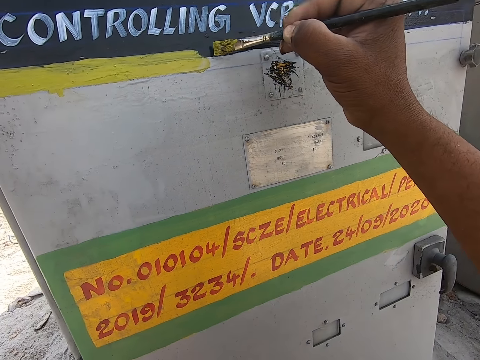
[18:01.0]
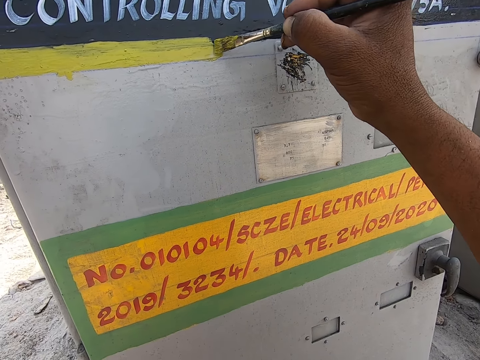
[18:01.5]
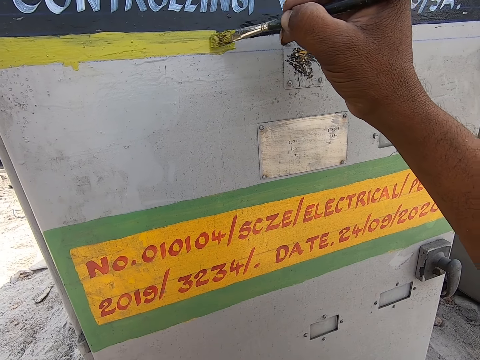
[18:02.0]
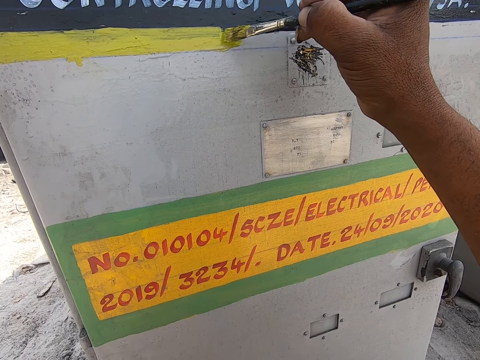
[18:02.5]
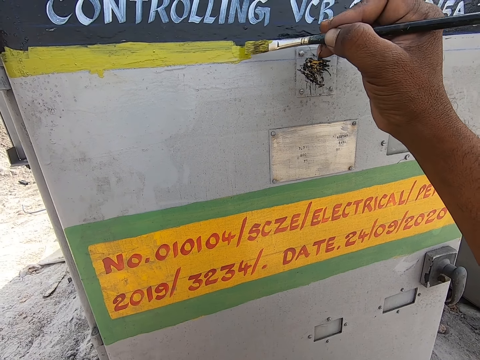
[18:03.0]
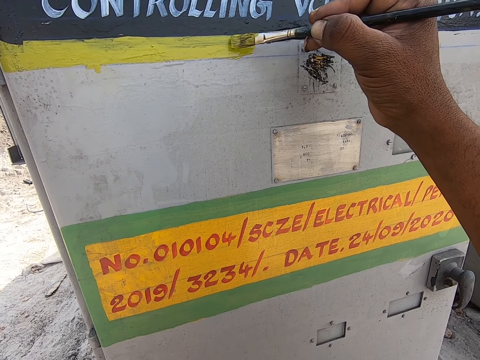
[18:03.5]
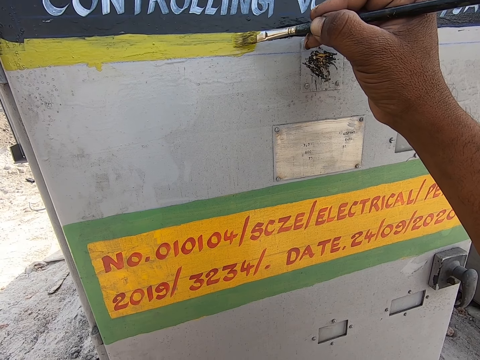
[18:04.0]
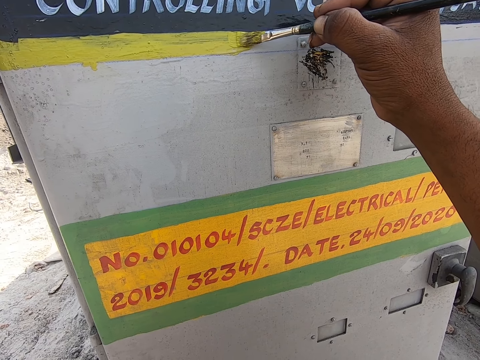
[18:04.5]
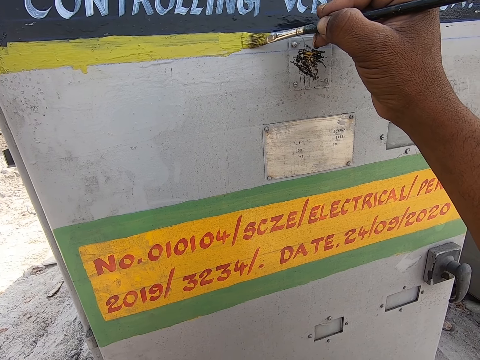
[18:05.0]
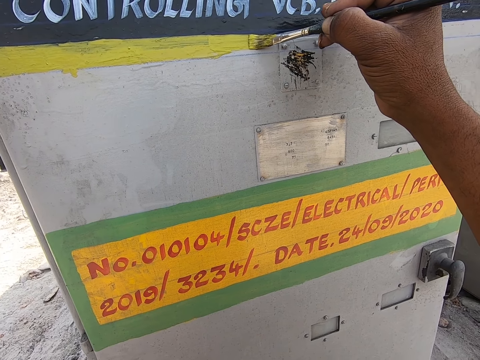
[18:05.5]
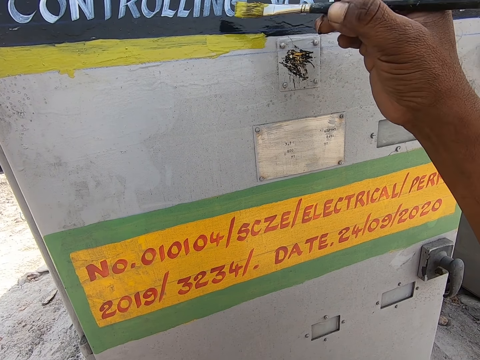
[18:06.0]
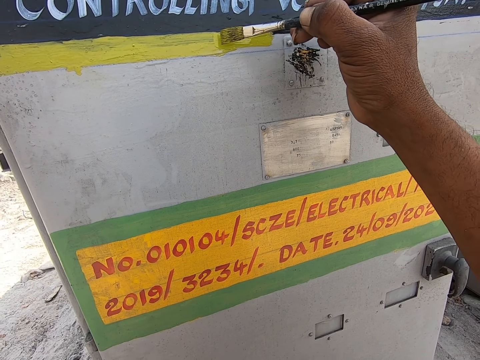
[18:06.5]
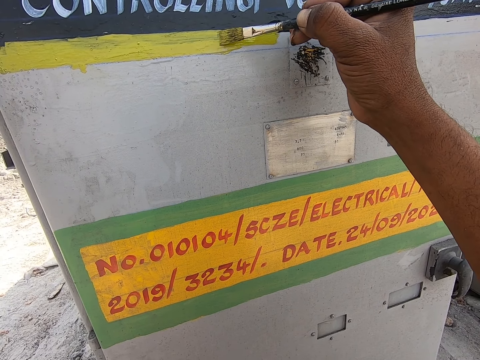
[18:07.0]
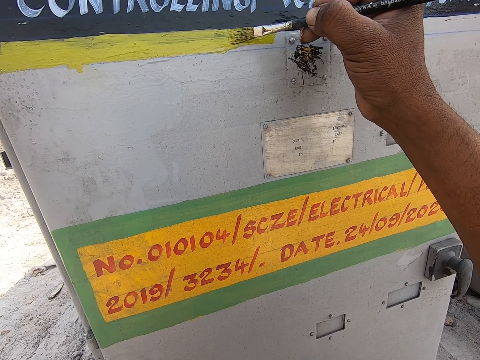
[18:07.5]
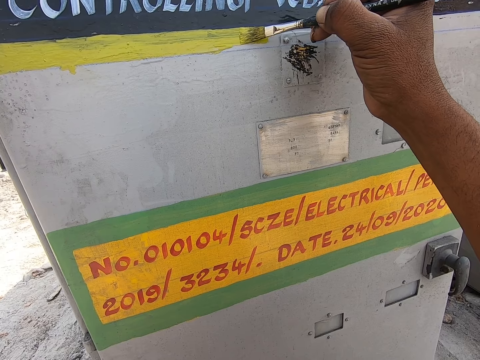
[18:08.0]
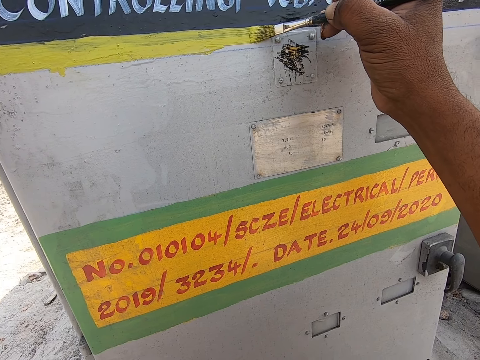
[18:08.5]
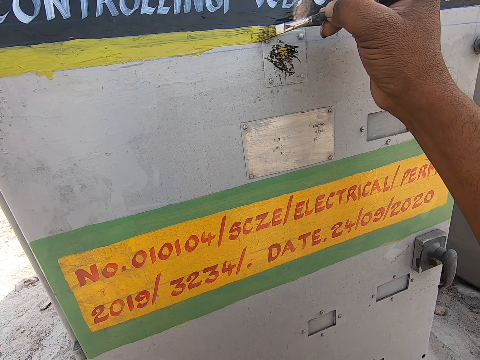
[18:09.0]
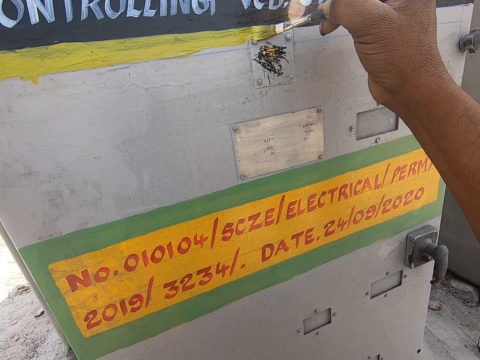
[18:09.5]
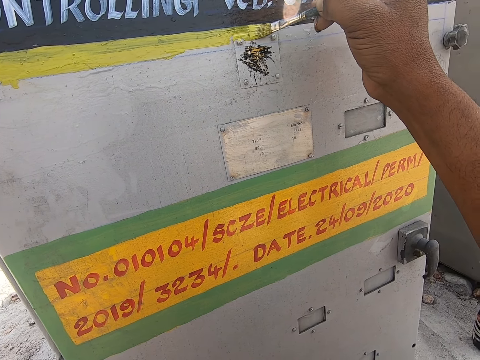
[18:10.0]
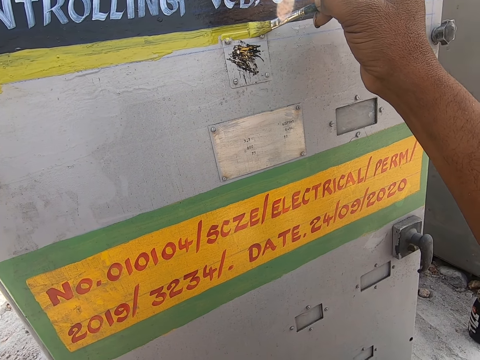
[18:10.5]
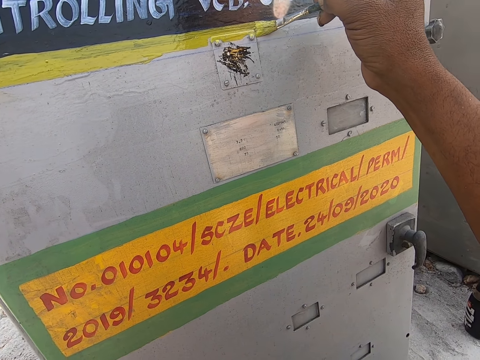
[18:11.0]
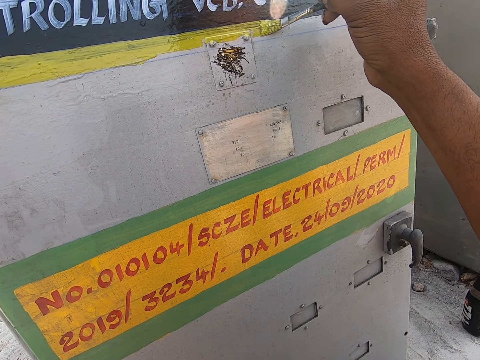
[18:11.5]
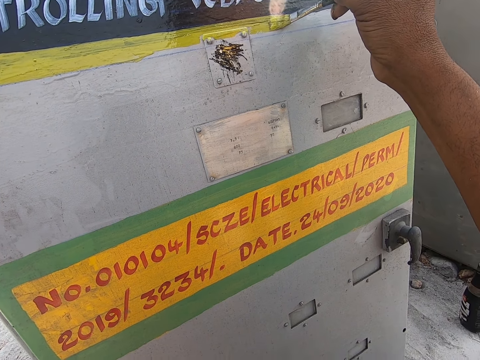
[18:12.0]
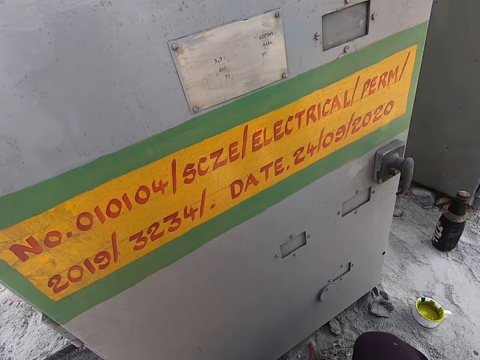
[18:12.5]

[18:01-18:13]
The camera wearer paints the board with the paintbrush.

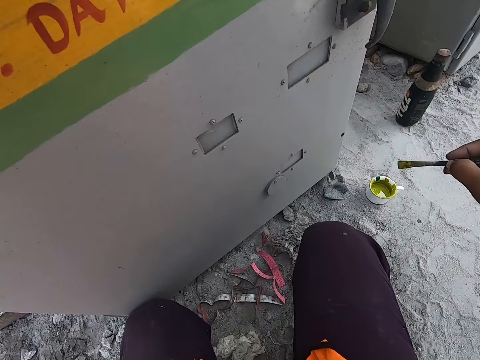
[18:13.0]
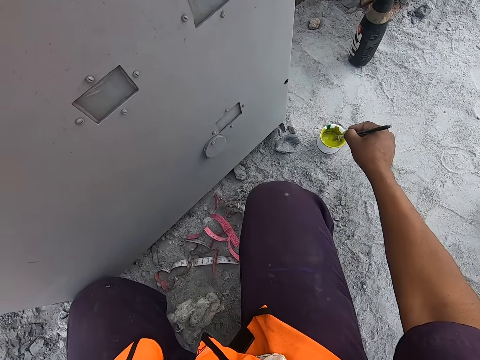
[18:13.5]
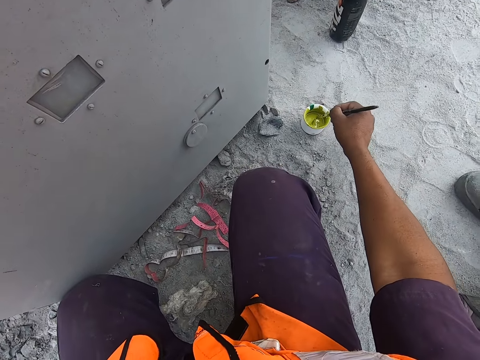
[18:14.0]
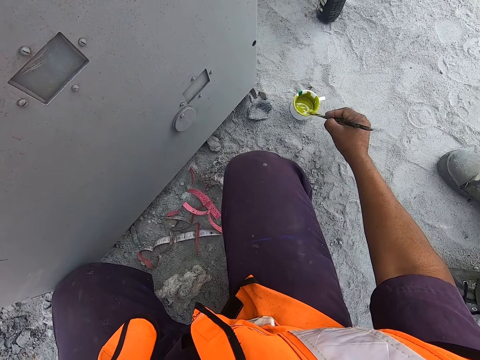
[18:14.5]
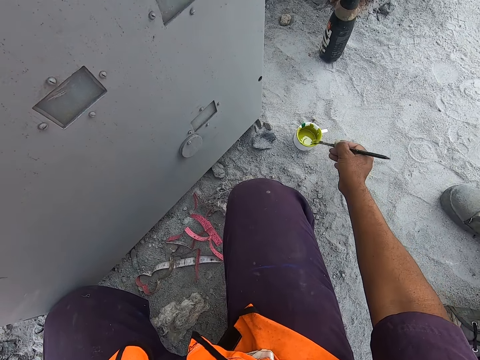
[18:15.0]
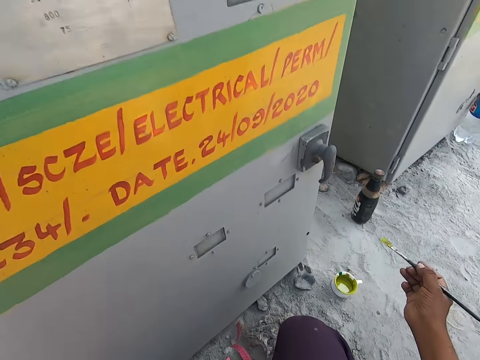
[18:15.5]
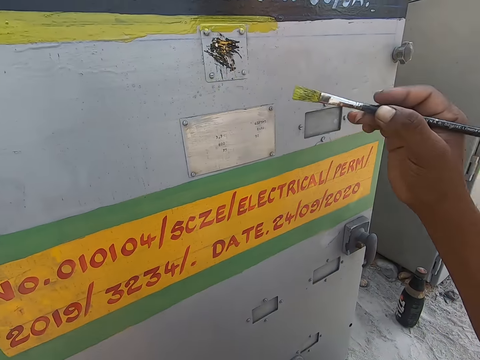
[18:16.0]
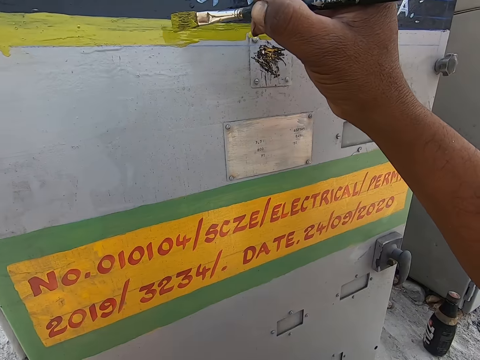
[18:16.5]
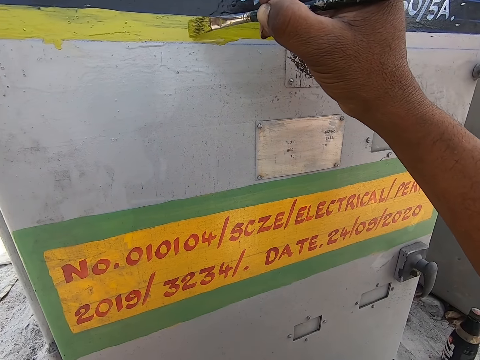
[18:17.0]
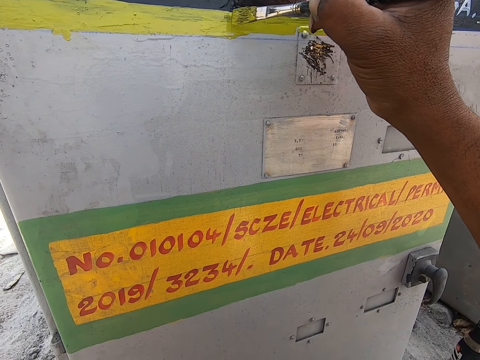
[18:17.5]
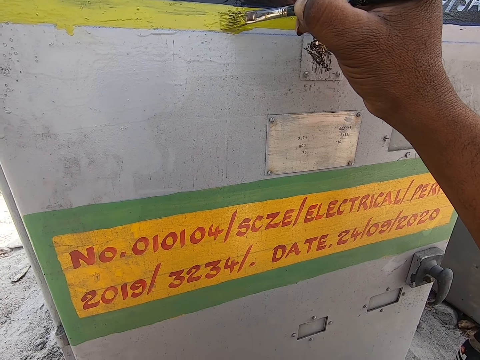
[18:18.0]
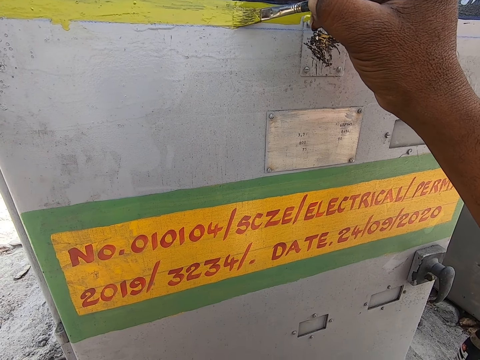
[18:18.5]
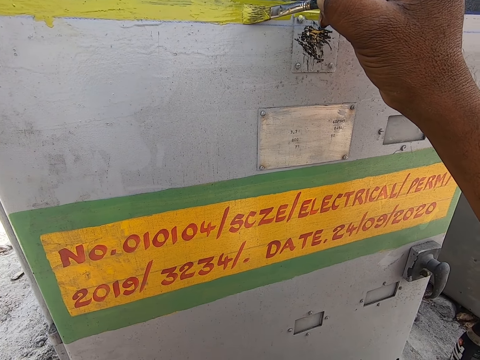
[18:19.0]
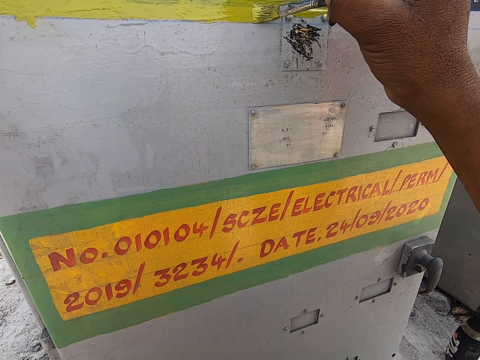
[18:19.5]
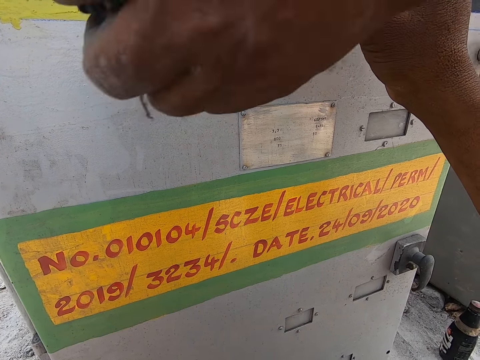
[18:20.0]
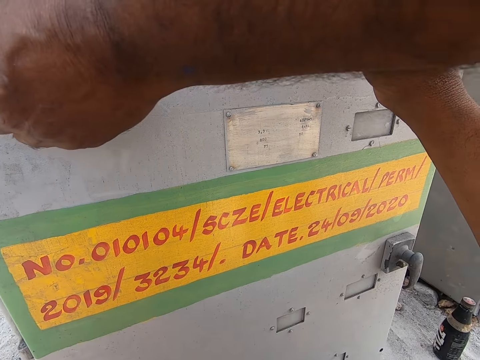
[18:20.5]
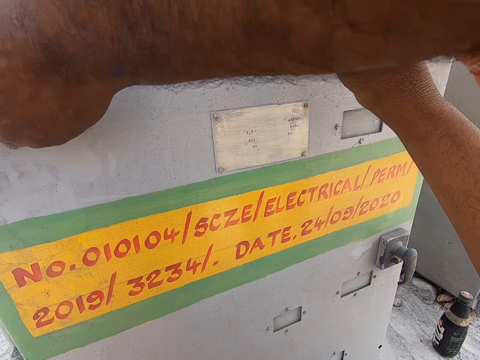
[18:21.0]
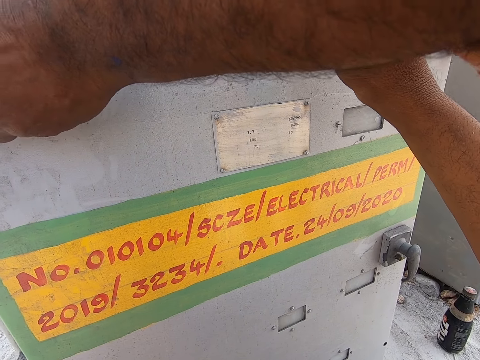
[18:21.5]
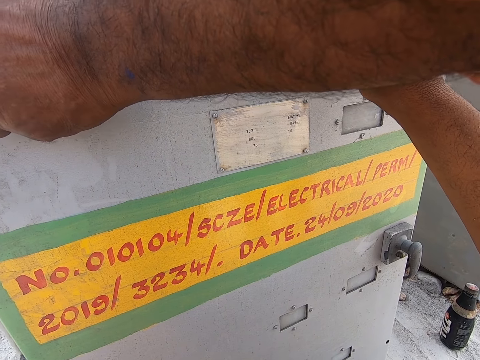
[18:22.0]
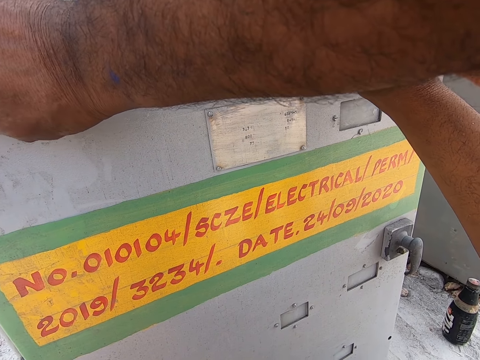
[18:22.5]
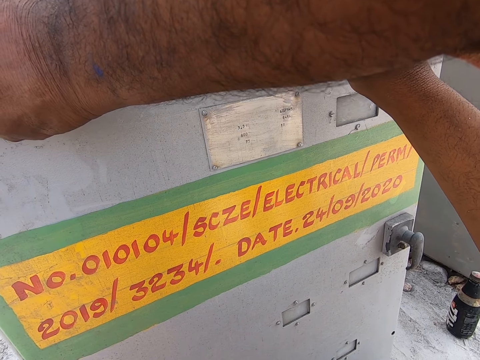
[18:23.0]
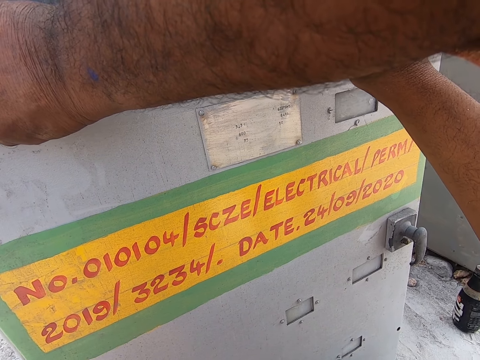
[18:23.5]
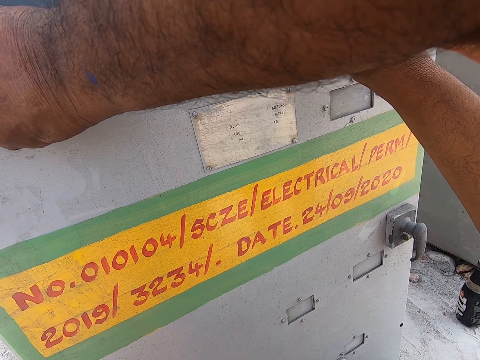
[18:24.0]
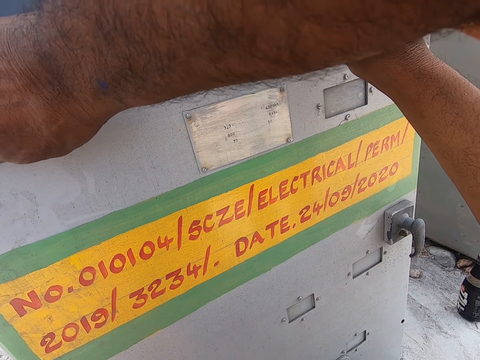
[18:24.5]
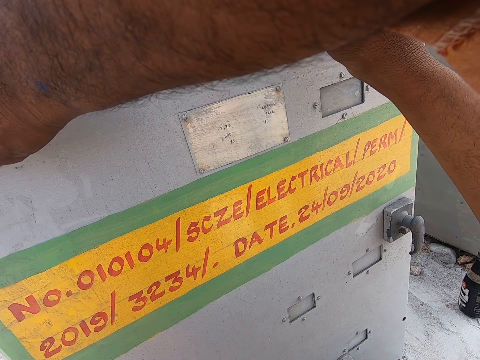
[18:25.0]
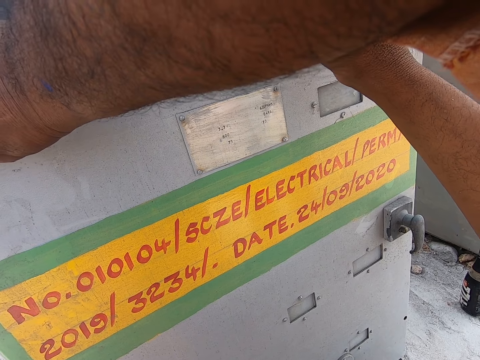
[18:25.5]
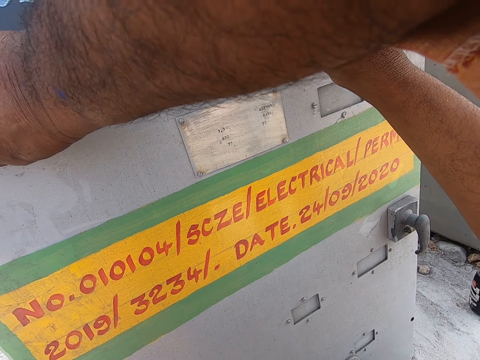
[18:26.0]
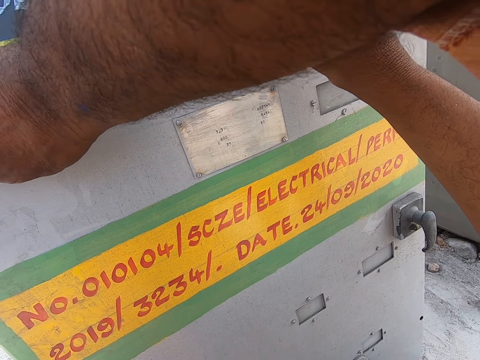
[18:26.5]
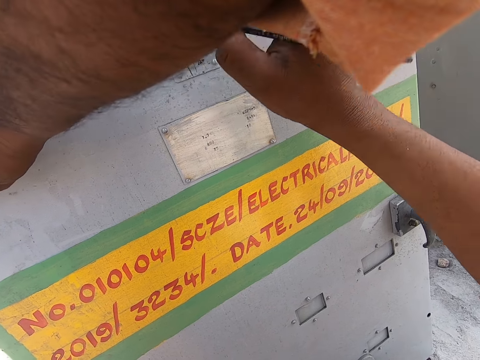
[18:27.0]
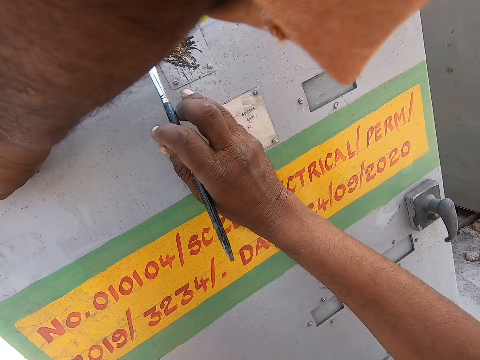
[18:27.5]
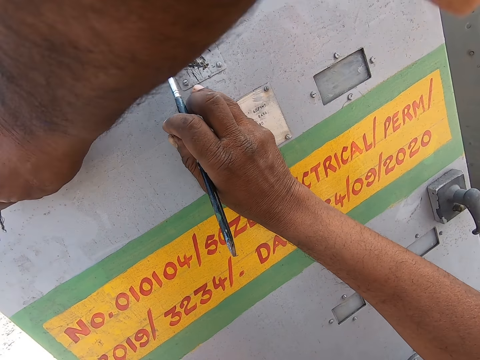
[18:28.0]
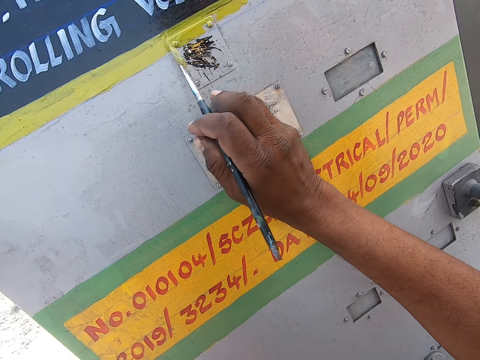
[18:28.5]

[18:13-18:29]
The camera wearer dips the paintbrush in the paint. They remove the paintbrush from the paint with the right hand. They paint the electrical box or wall with a brush in the right hand. A person moves a hand to the electrical box. The camera wearer paints the wall with the brush in the right hand.
